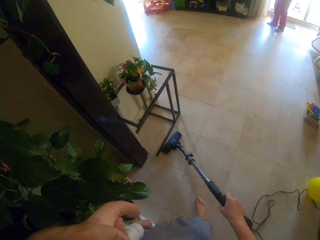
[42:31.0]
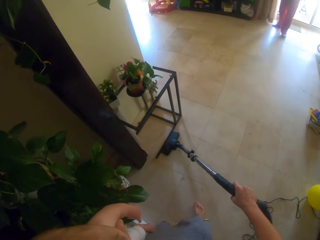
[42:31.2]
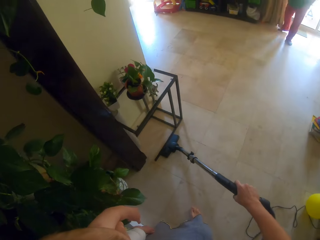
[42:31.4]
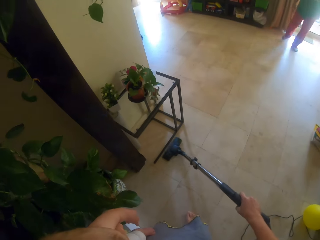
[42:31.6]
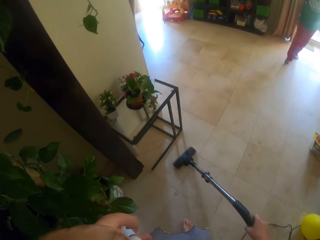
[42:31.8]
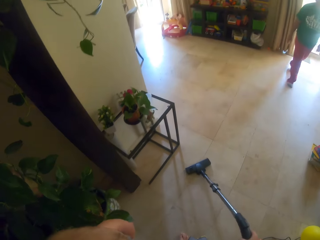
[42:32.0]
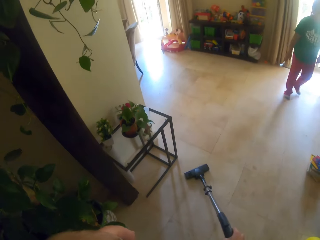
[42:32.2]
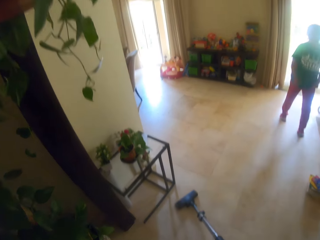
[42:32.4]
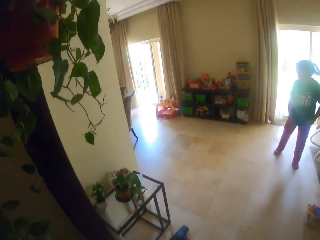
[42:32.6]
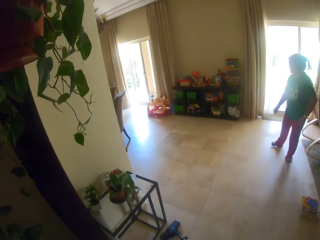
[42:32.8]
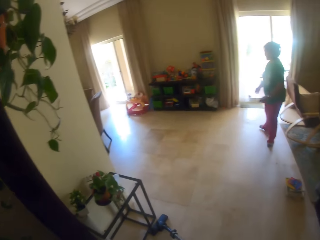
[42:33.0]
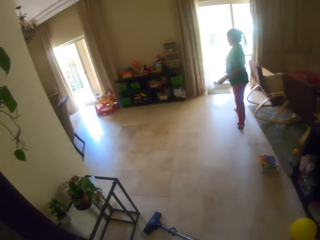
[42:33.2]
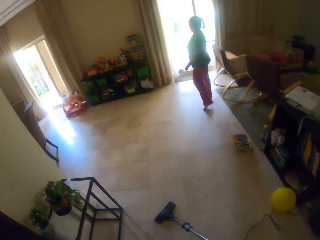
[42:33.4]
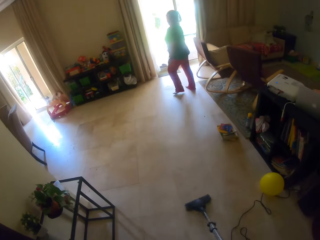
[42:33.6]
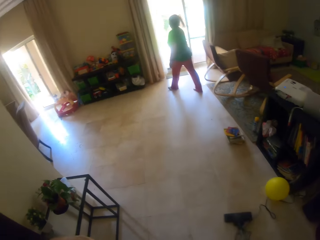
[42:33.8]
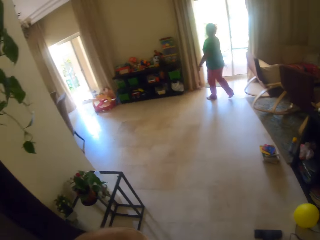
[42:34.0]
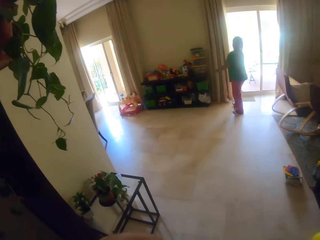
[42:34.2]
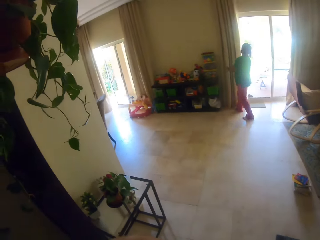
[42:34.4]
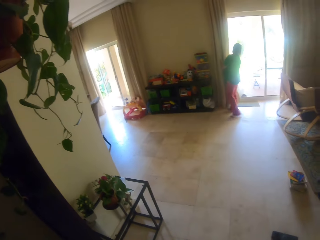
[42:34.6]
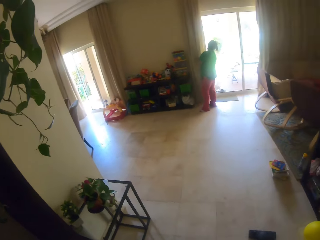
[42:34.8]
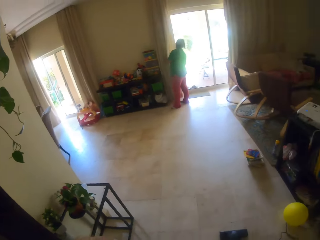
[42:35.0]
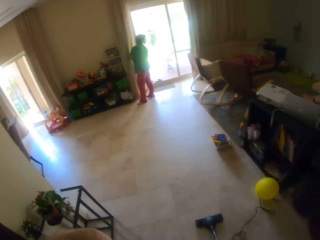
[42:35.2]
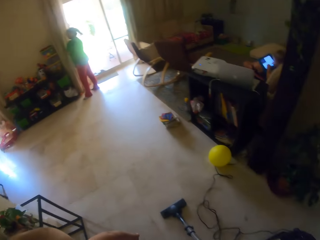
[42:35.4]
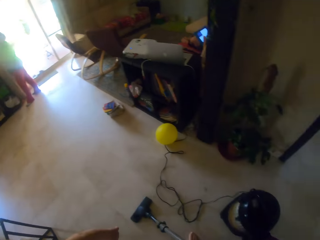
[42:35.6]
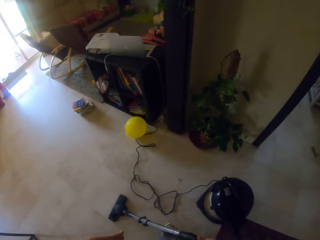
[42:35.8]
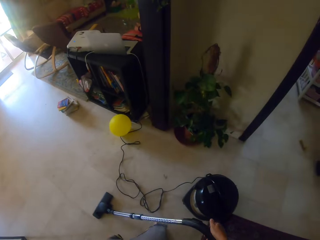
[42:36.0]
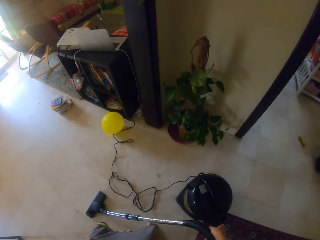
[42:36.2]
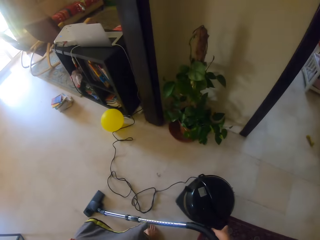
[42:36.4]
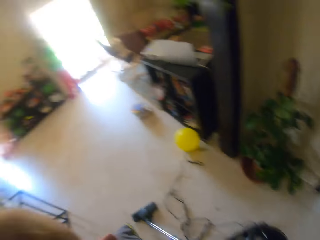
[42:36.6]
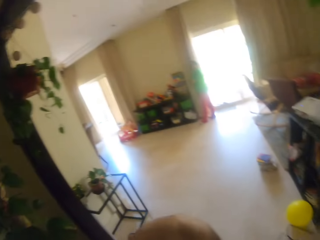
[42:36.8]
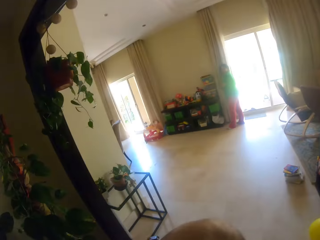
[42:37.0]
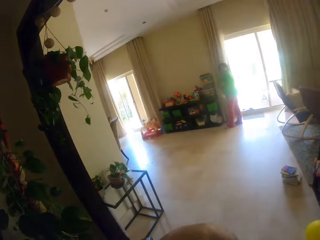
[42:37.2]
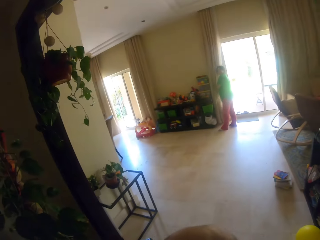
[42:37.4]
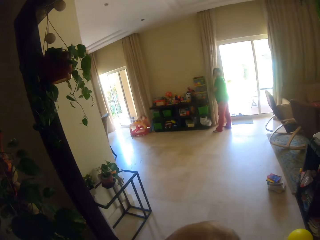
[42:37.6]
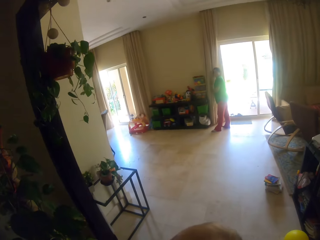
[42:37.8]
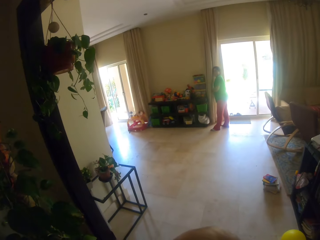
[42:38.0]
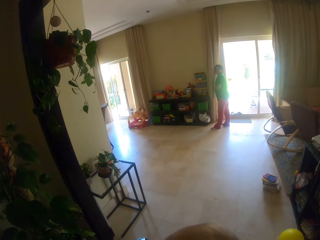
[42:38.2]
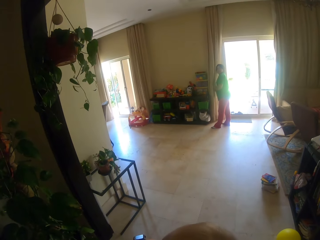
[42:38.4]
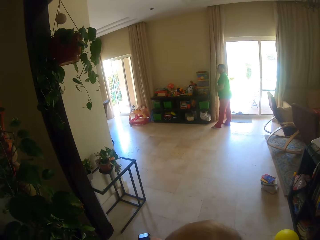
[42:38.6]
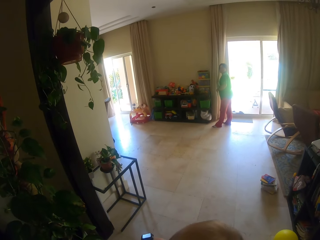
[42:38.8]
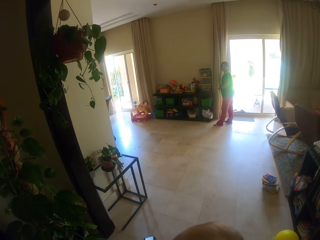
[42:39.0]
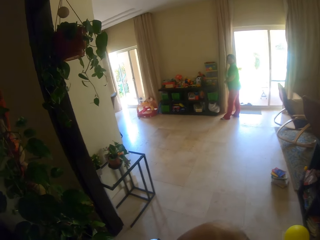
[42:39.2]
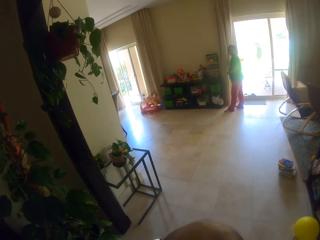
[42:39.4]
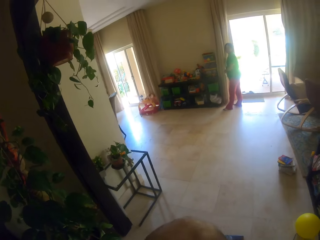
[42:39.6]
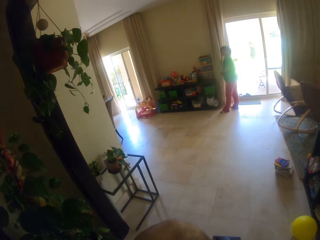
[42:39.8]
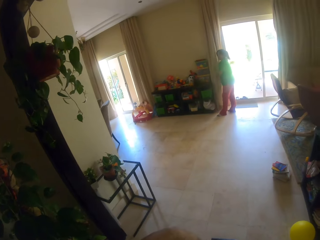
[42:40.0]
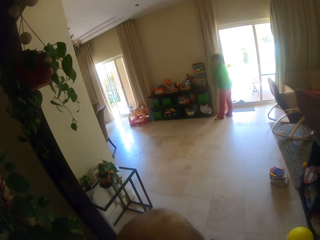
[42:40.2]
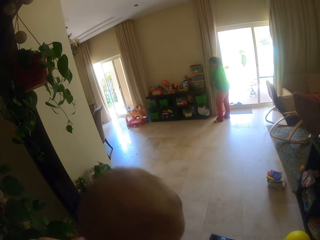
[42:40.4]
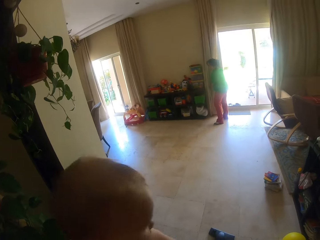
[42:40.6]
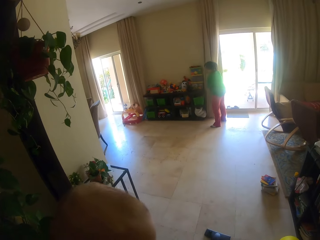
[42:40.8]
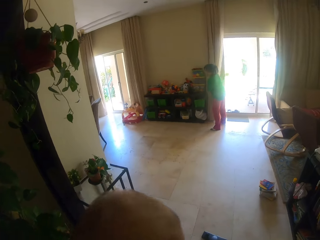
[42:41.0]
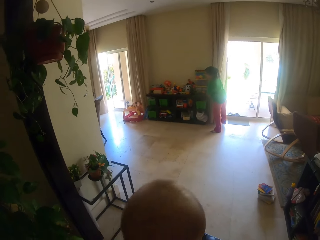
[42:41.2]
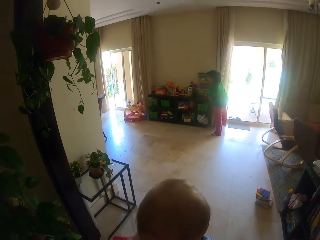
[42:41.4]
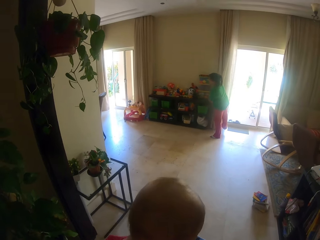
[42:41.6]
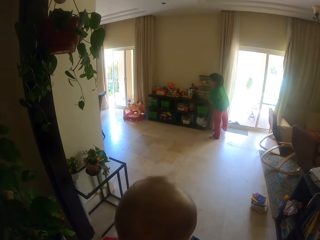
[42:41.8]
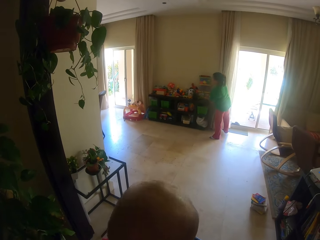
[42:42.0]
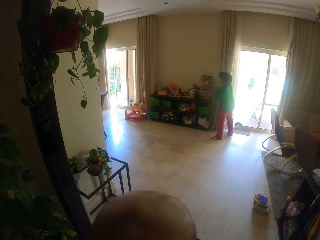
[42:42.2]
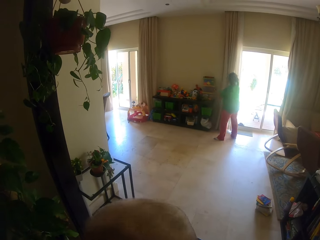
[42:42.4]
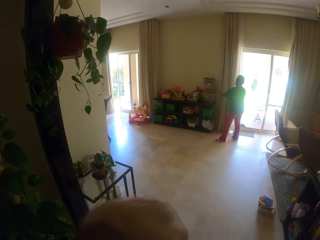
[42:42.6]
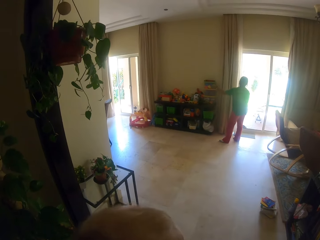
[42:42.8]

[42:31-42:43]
The woman interacts with the camera wearer. The woman touches a curtain on the door. She adjusts the curtain with her hands. The camera wearer puts down the vacuum cleaner.

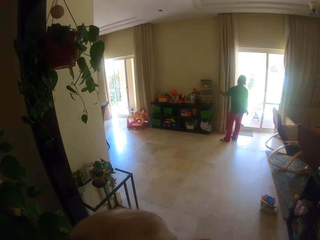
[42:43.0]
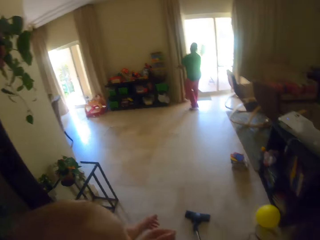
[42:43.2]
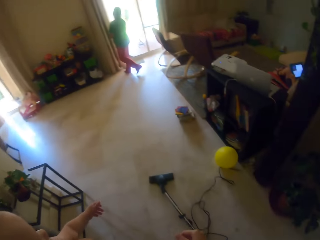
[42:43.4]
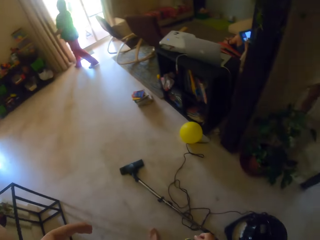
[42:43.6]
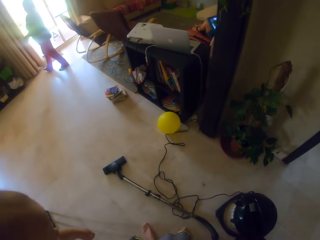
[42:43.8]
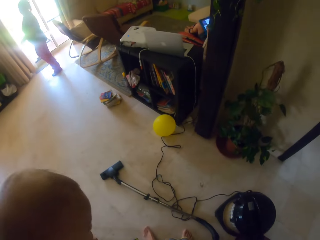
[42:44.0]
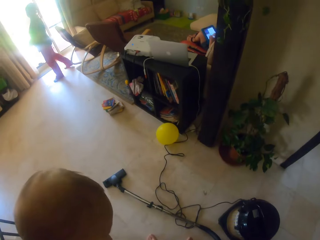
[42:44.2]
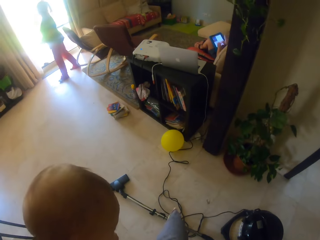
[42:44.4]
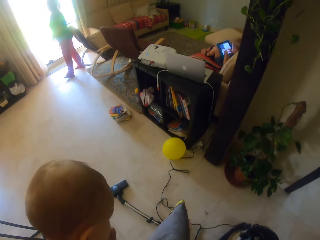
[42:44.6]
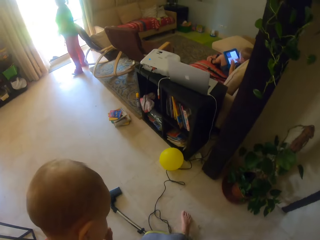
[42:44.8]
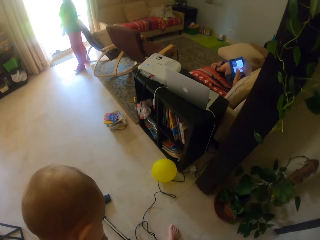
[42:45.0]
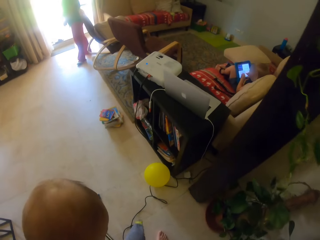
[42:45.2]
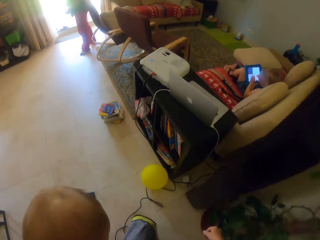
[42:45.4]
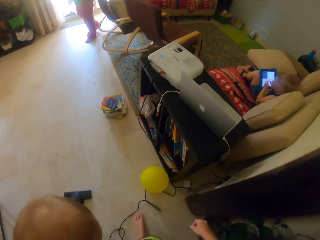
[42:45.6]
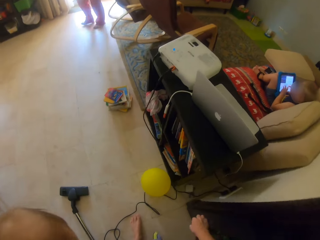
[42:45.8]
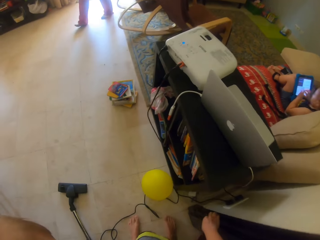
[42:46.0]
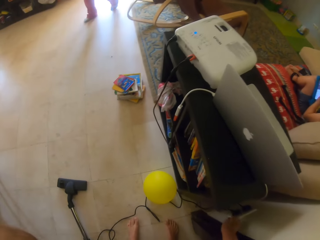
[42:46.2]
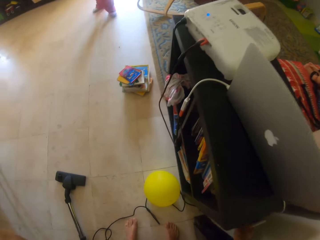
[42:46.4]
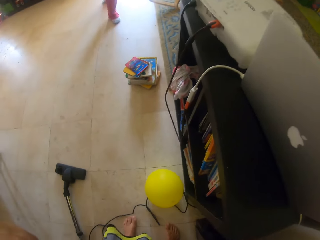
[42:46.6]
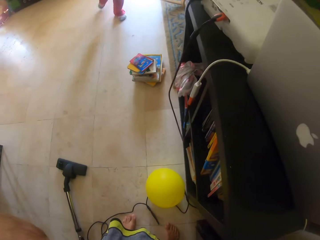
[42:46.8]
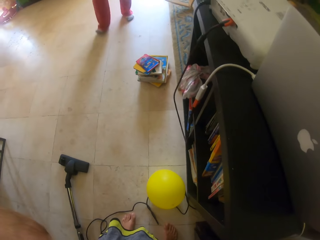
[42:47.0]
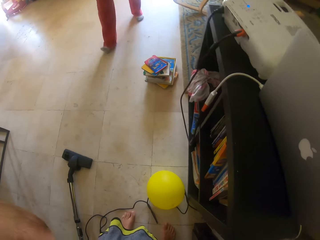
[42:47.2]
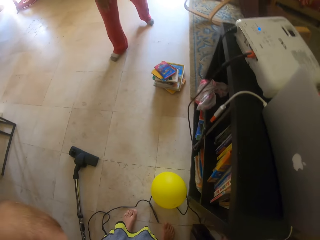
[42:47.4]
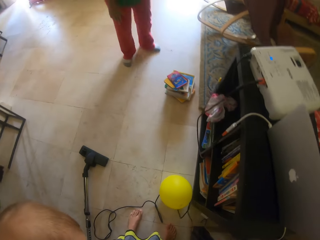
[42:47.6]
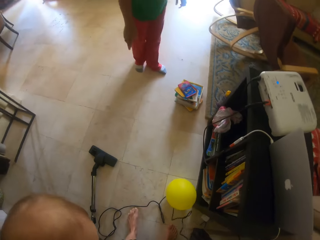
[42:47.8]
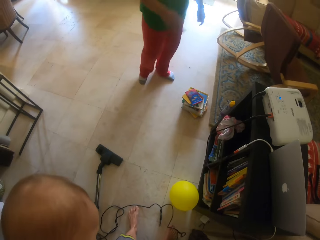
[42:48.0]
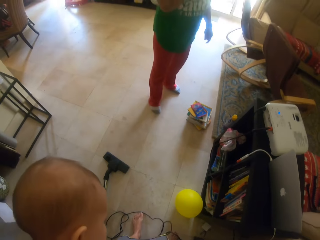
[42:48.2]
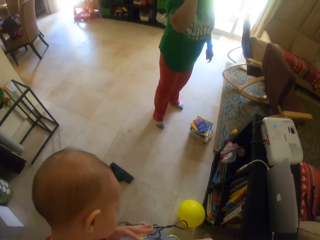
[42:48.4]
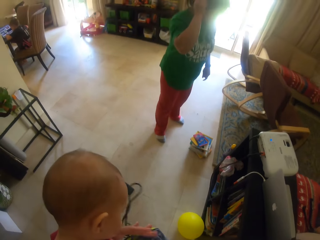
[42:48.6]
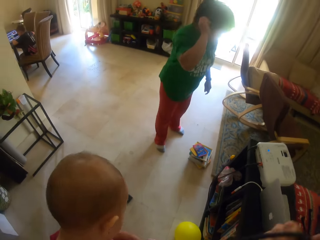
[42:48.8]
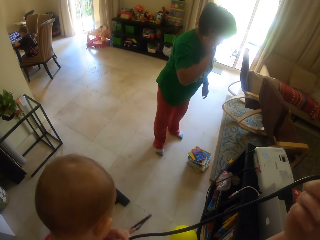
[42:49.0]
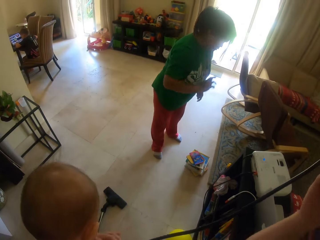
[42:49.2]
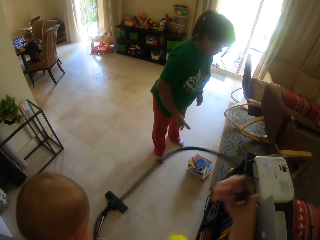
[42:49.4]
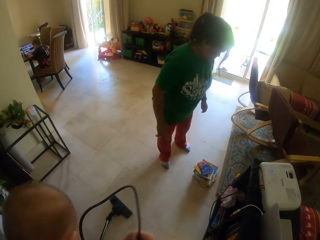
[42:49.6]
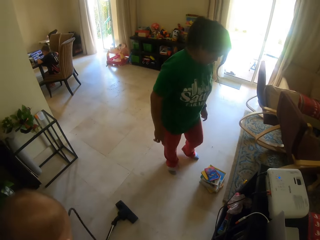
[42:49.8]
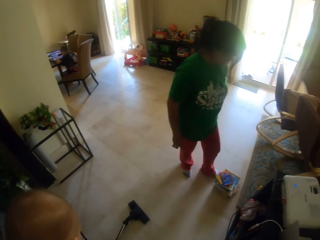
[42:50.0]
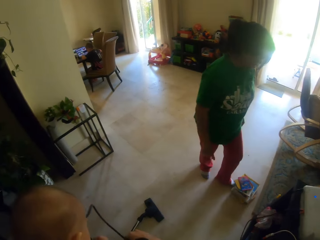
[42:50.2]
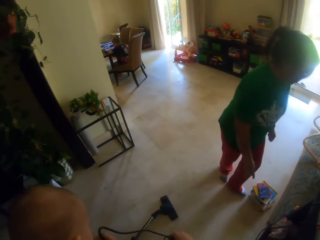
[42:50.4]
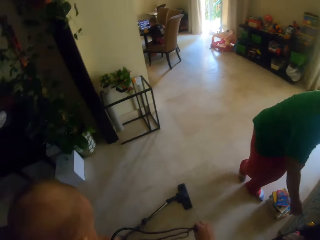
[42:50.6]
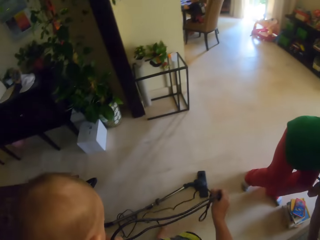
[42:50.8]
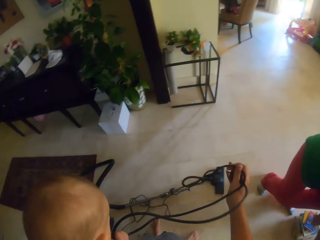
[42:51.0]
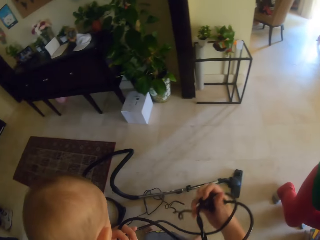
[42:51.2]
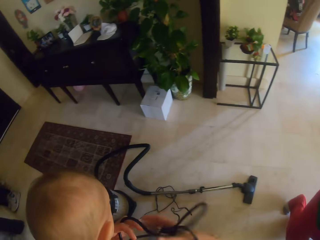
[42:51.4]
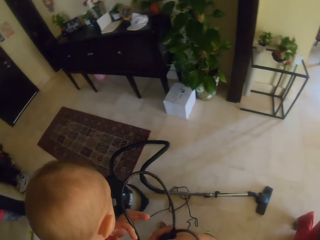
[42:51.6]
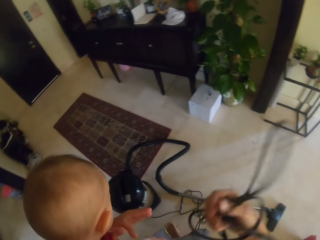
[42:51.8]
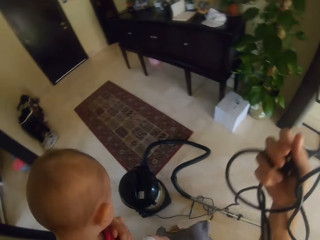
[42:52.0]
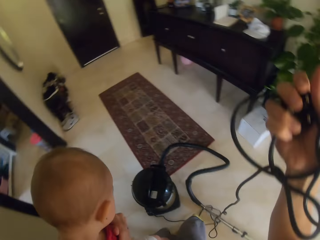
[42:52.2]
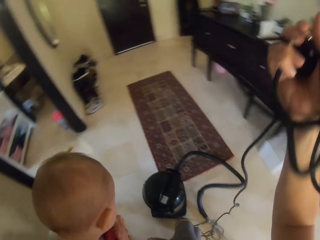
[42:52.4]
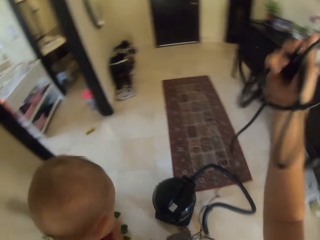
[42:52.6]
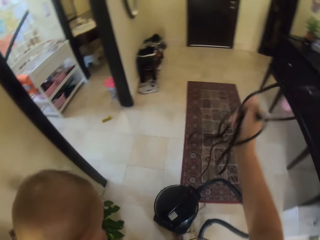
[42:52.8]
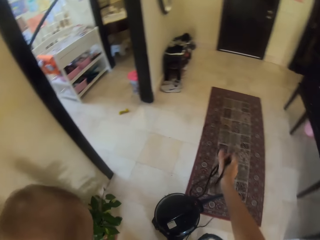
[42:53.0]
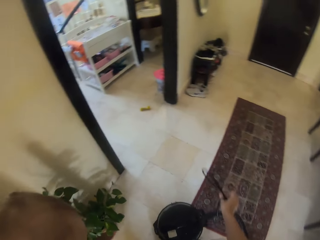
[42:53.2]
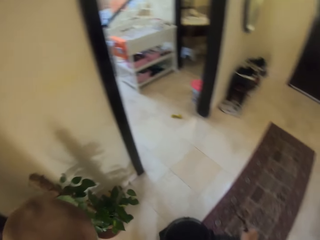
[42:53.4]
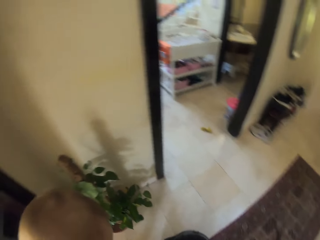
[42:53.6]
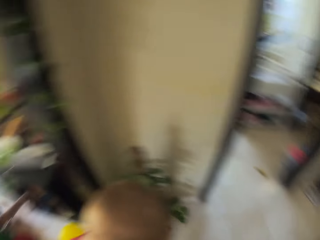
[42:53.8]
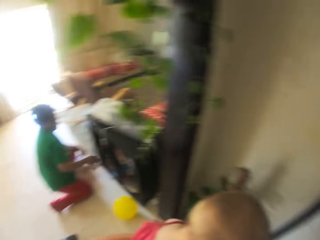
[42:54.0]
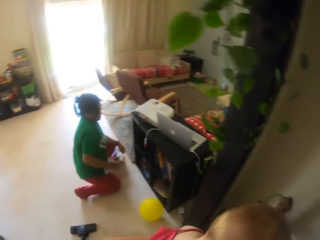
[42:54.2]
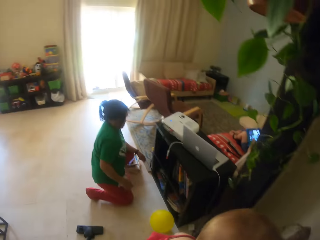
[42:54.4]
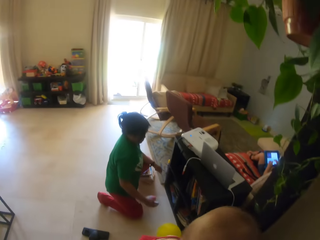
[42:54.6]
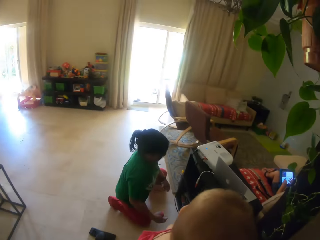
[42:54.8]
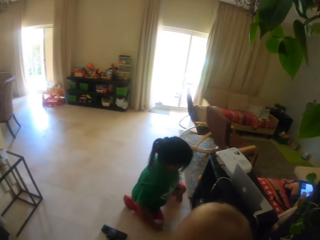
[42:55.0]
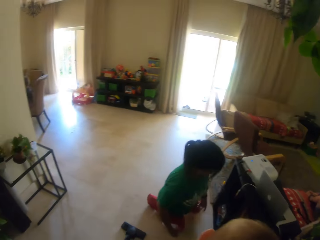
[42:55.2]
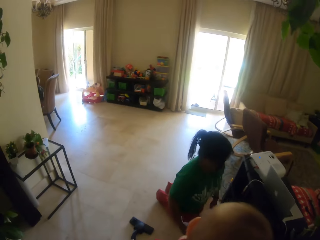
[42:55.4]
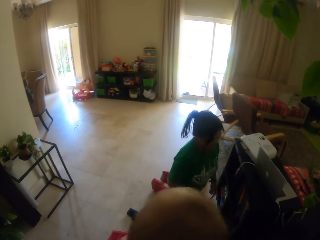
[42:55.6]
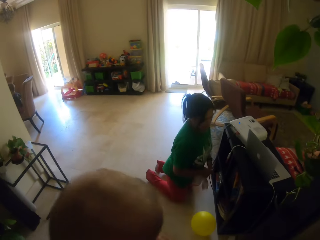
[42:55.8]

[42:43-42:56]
The camera wearer unplugs the power cable of the vacuum cleaner from a power outlet with her right hand. She switches off the socket with her right hand. The woman touches her hair with her right hand. The camera wearer folds the power cable of the vacuum cleaner in her right hand. She lifts a wire with her right hand. She drops the wire on the floor.
